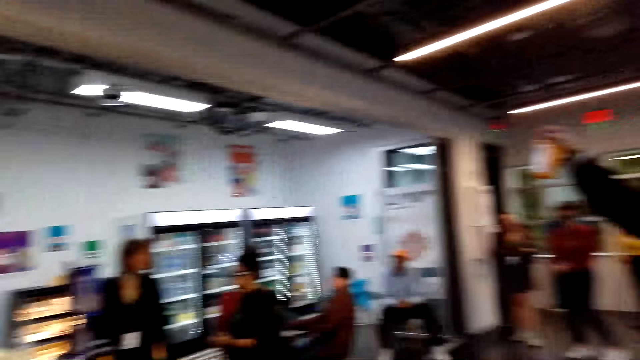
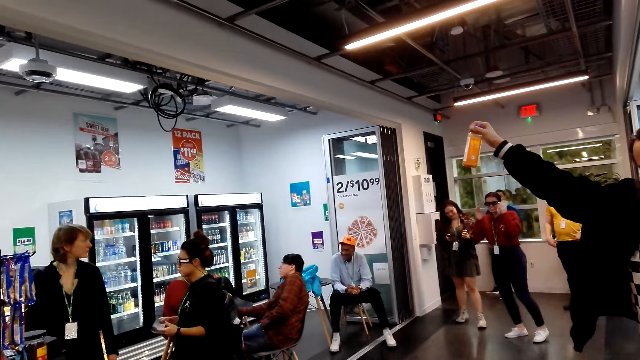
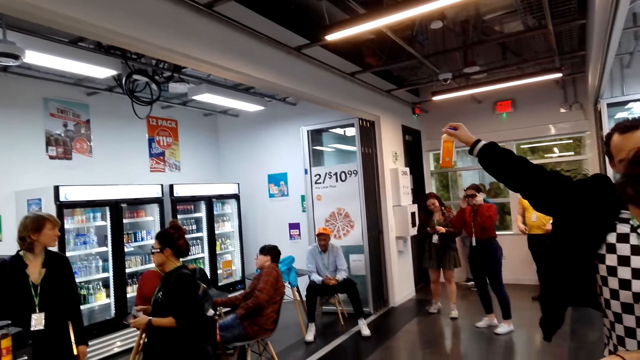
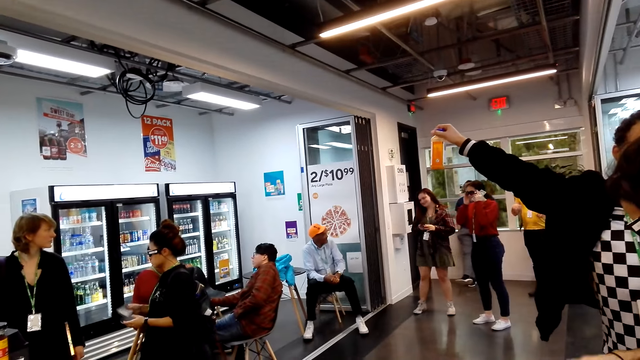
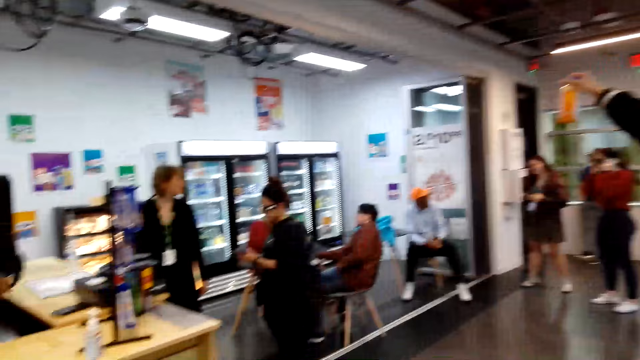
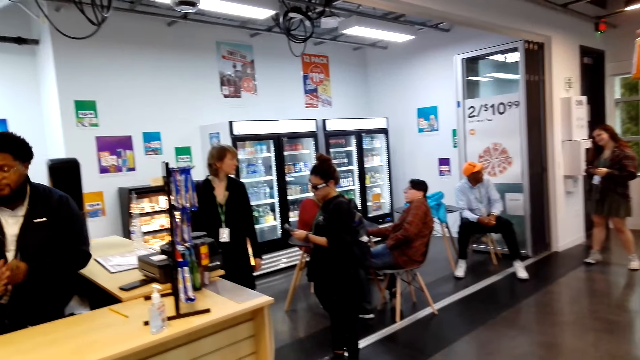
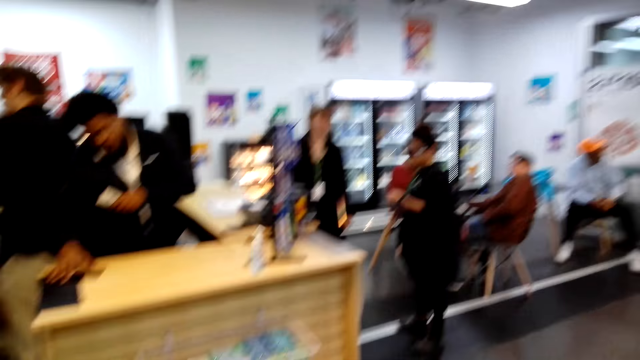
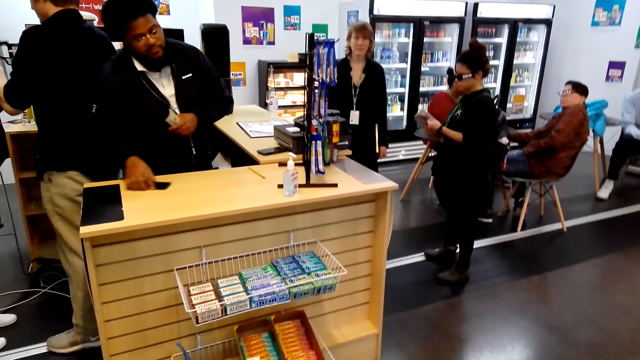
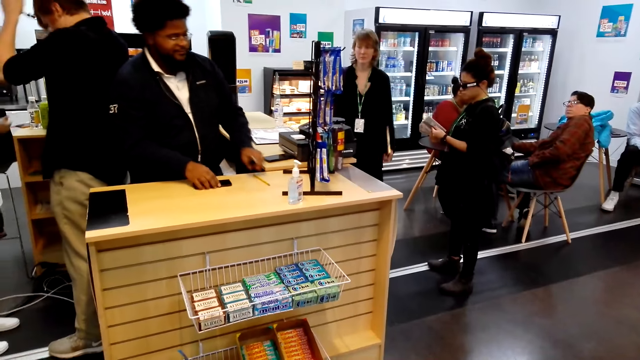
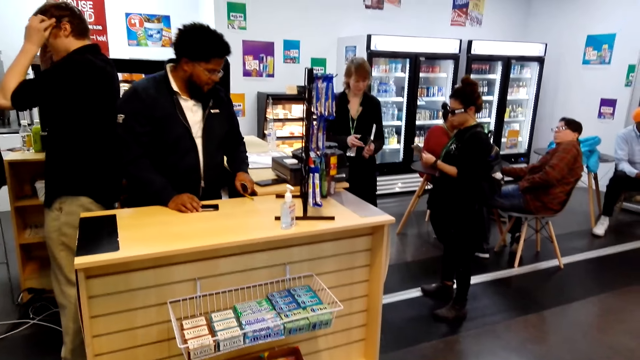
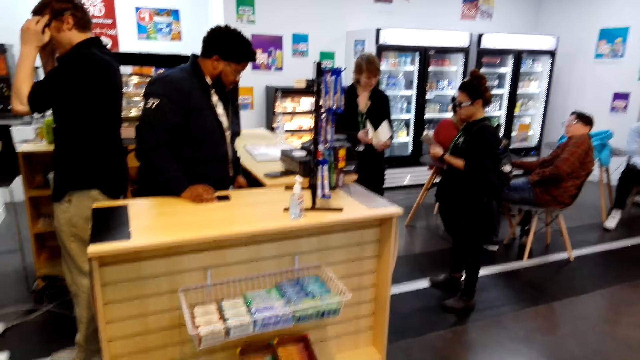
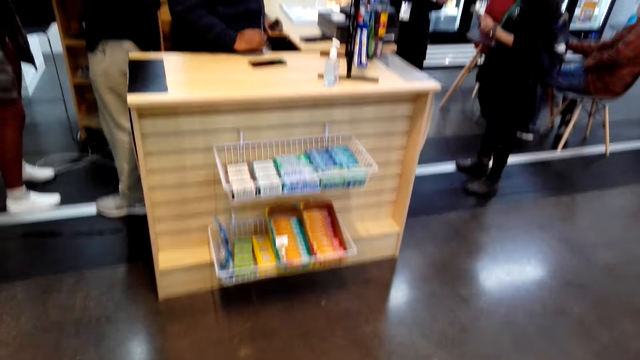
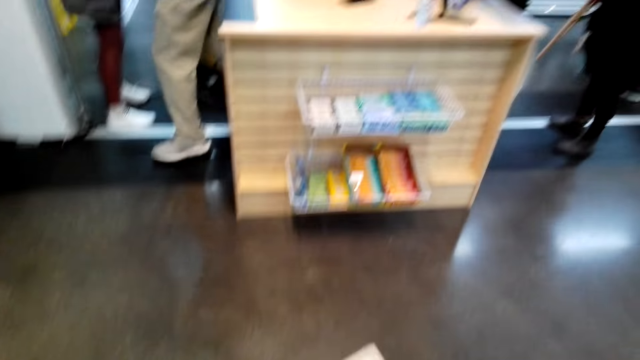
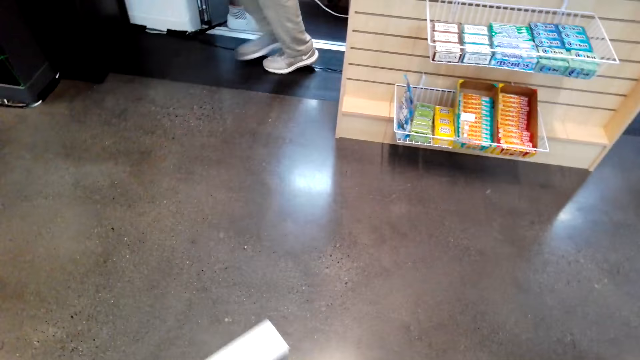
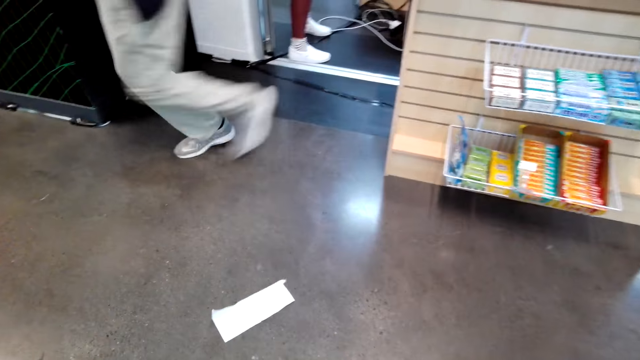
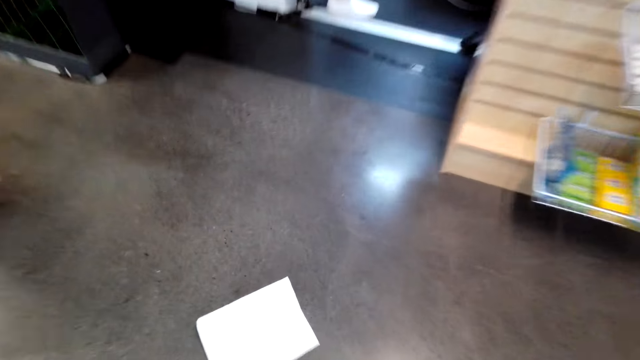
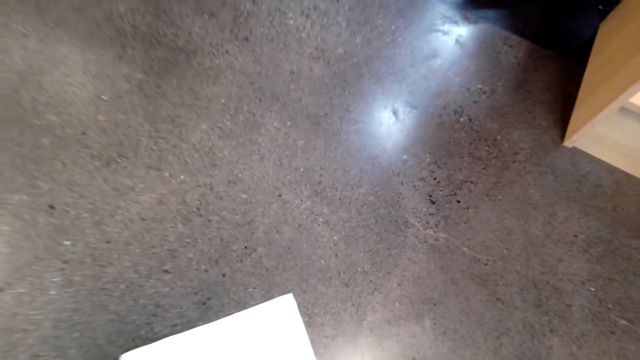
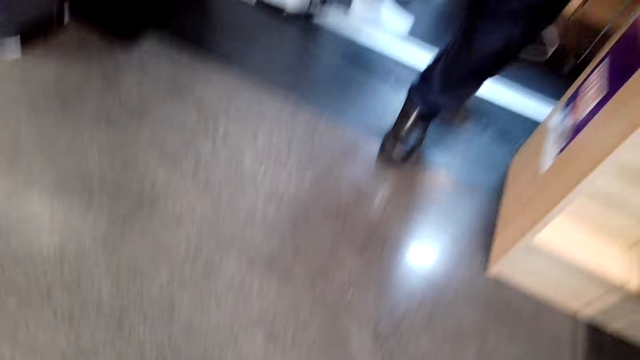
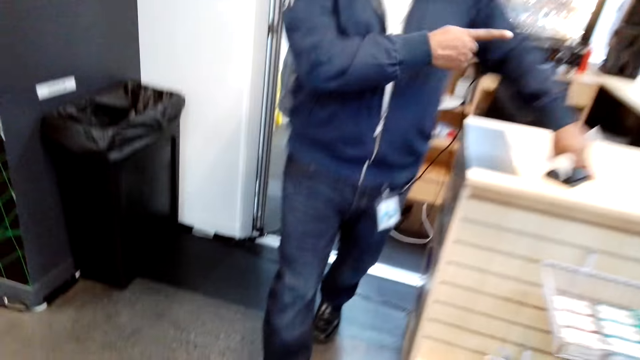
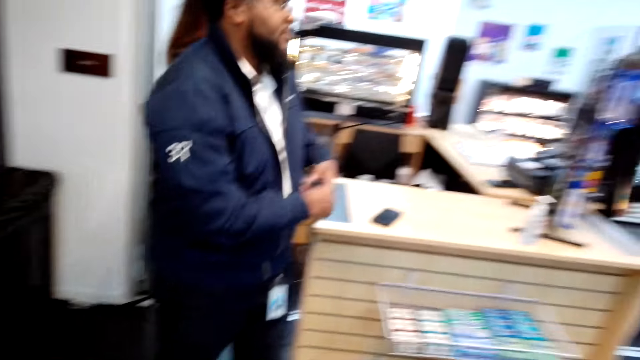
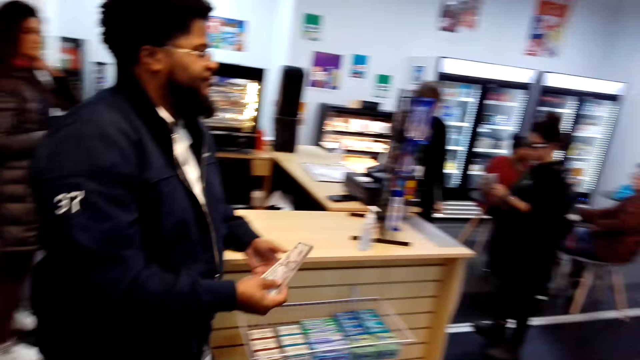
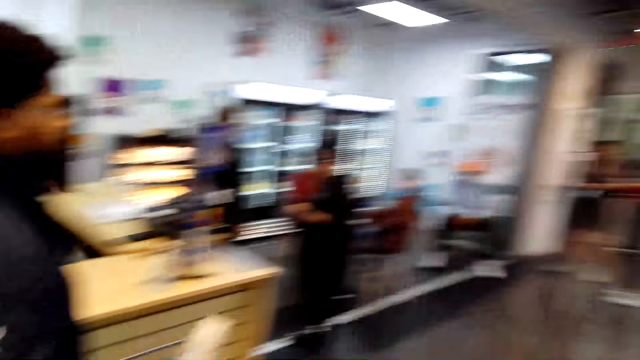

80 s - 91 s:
The camera wearer picks up a paper on the floor.

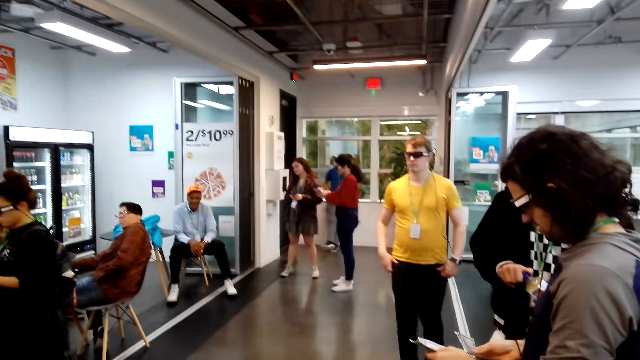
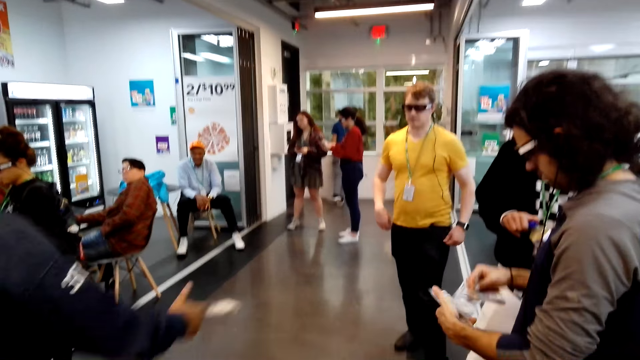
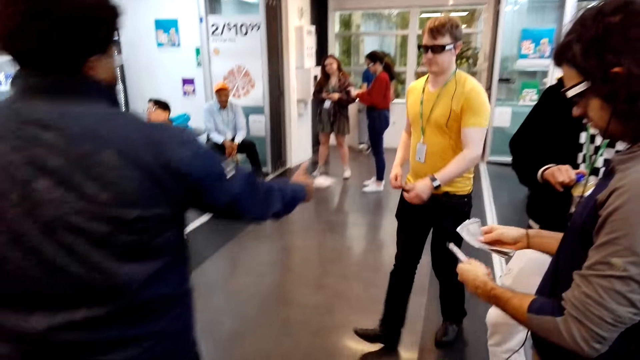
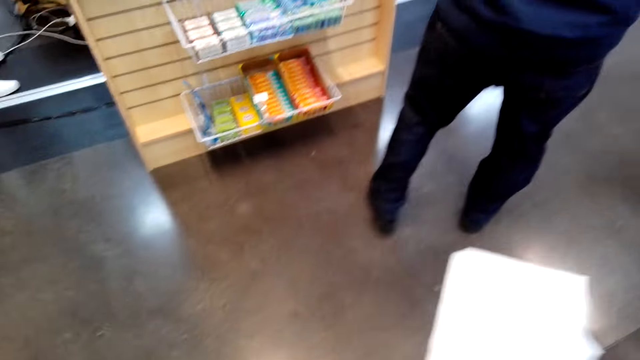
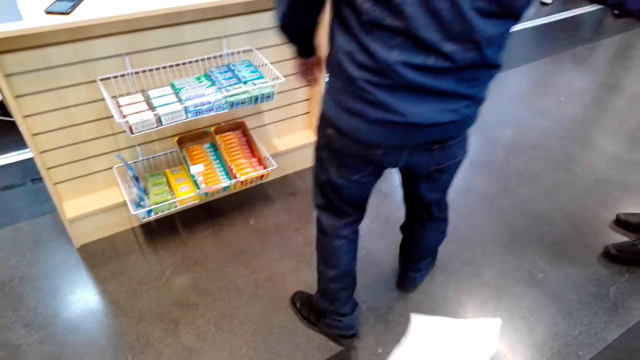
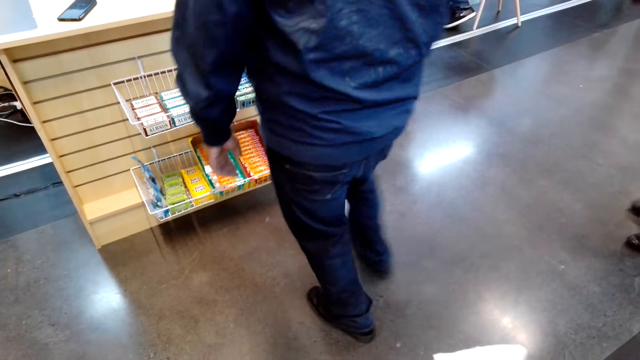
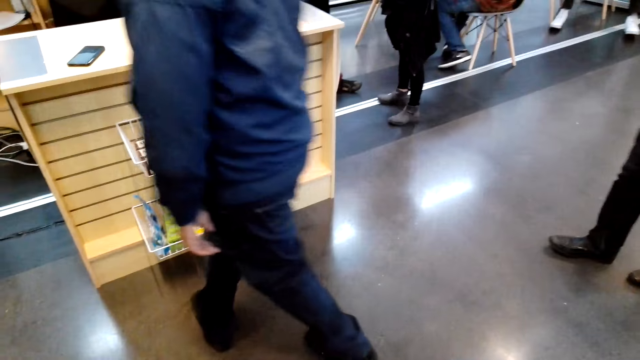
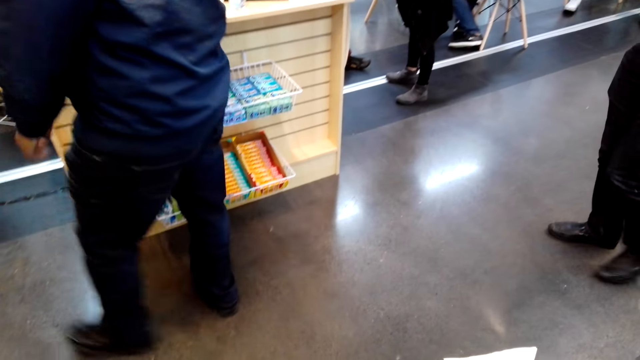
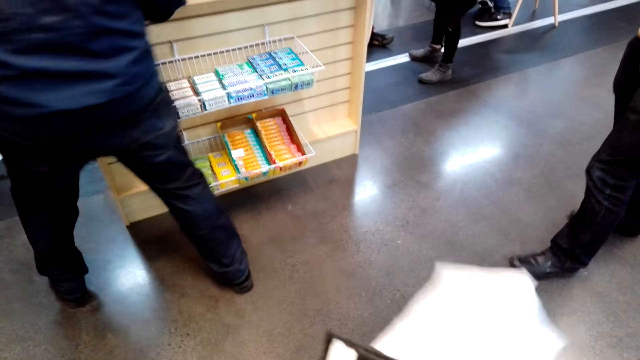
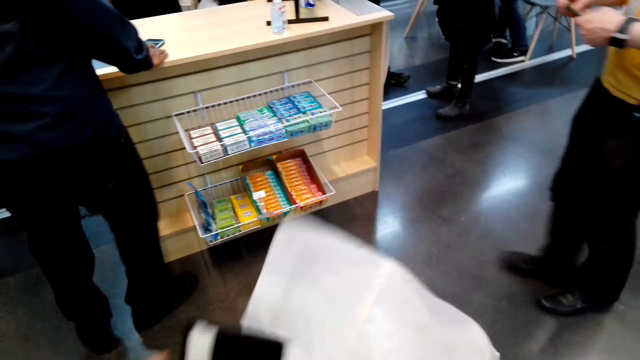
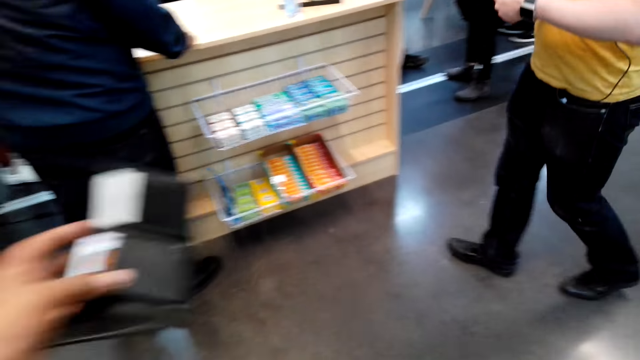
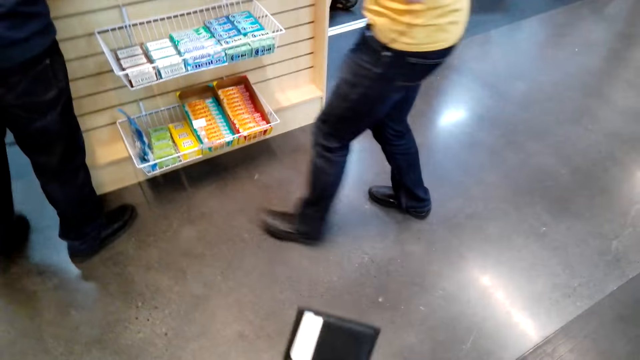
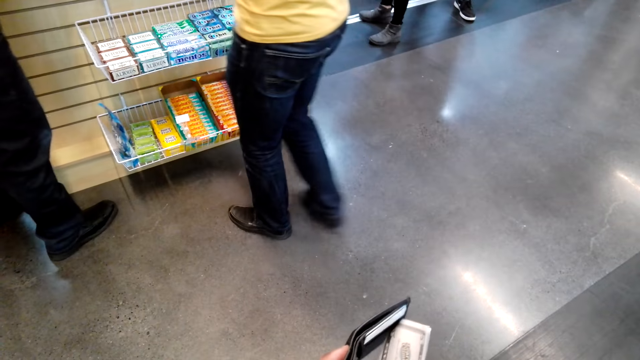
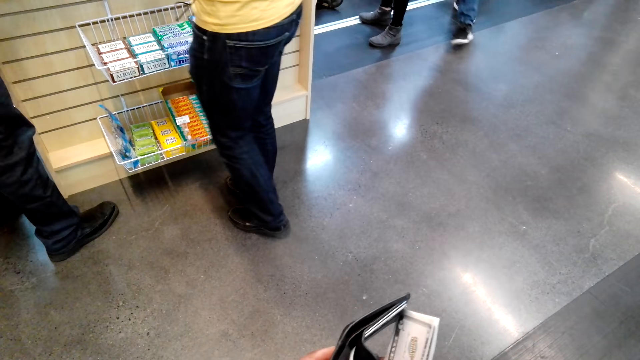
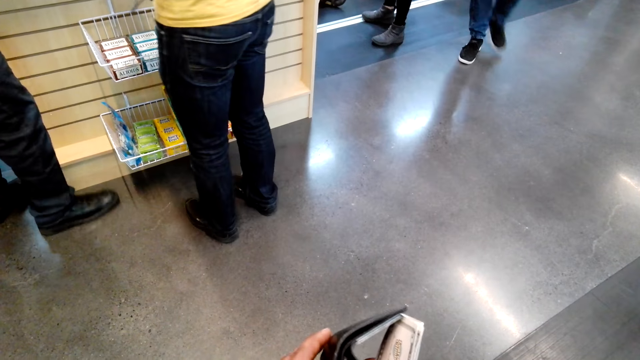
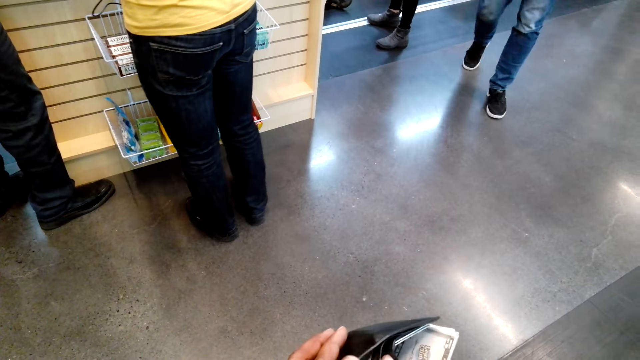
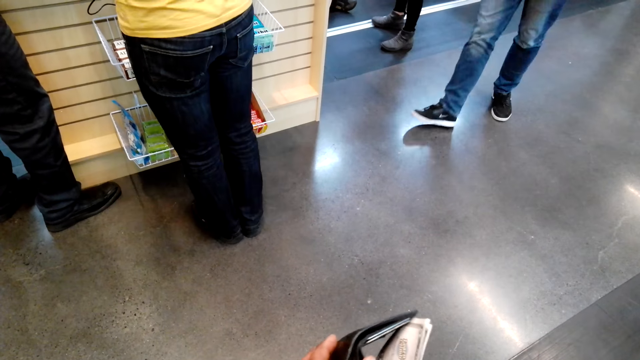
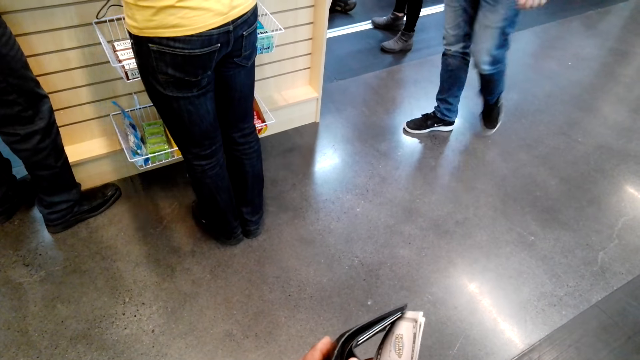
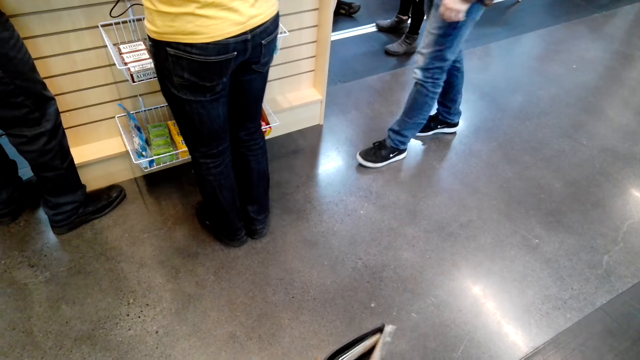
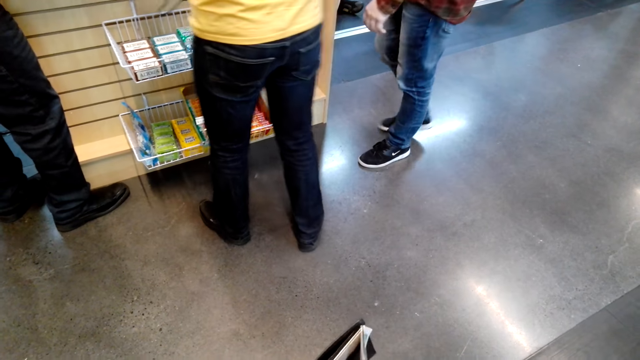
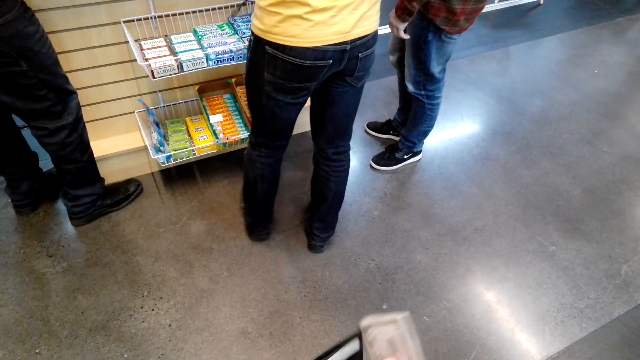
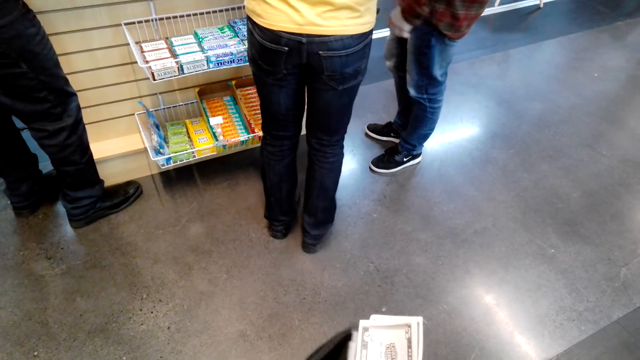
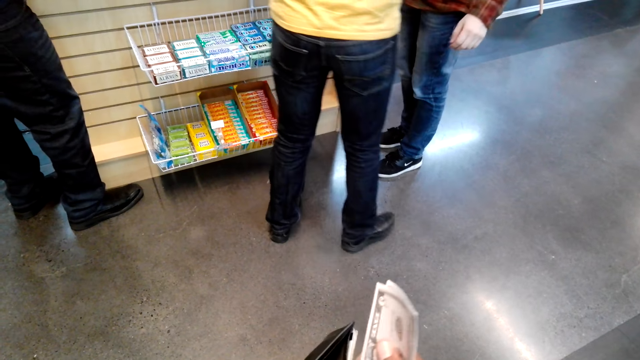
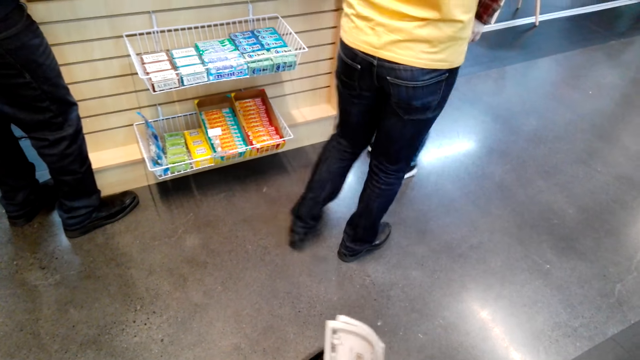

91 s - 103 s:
The camera wearer folds the paper. They put money in the wallet.
